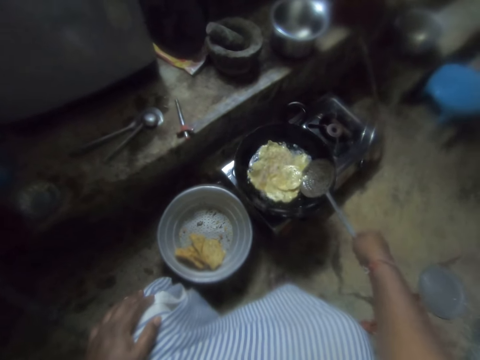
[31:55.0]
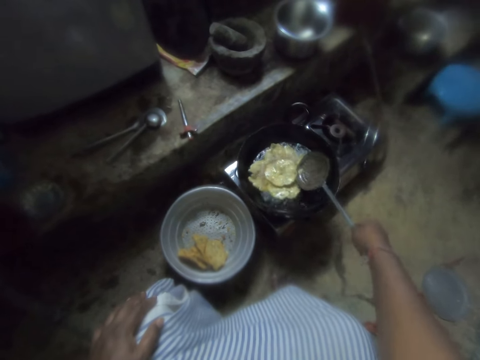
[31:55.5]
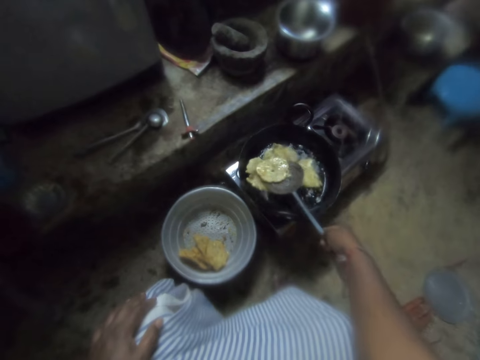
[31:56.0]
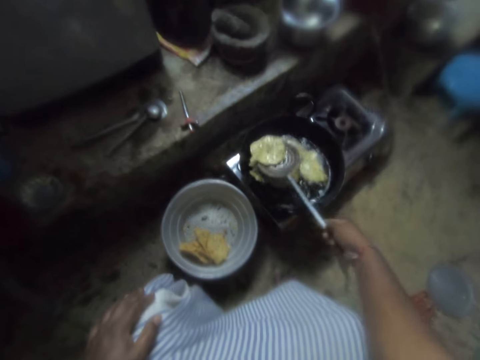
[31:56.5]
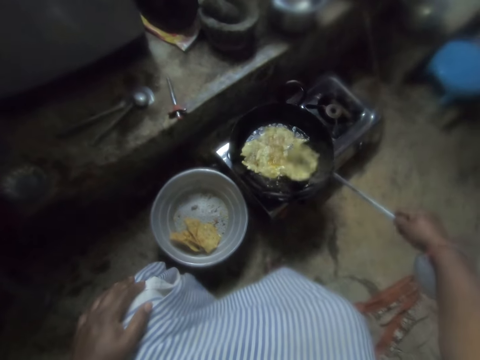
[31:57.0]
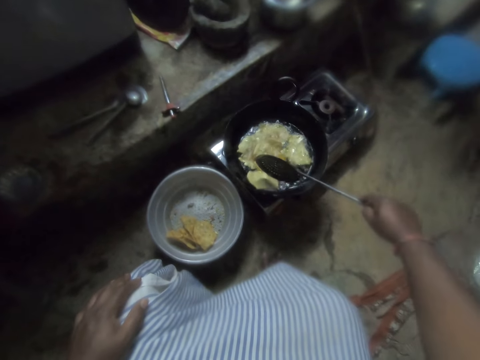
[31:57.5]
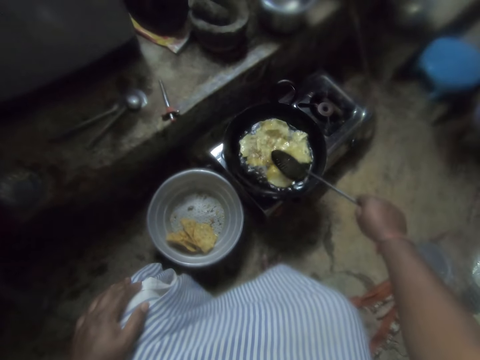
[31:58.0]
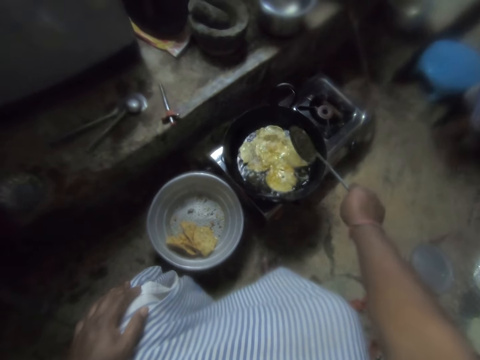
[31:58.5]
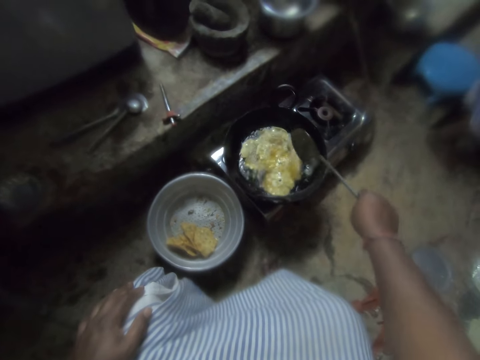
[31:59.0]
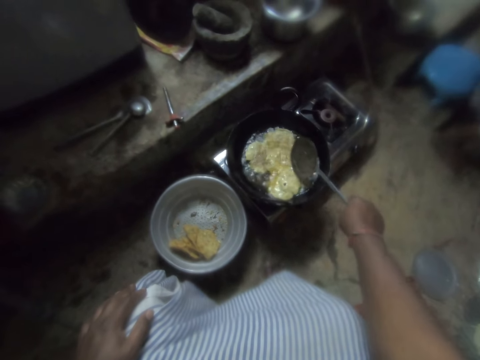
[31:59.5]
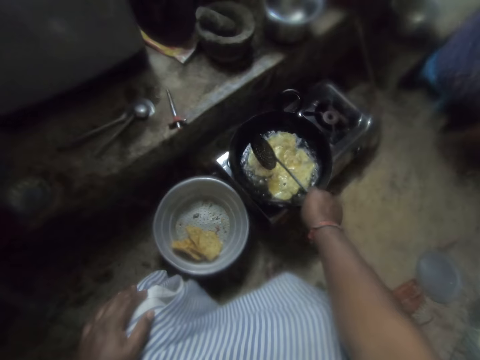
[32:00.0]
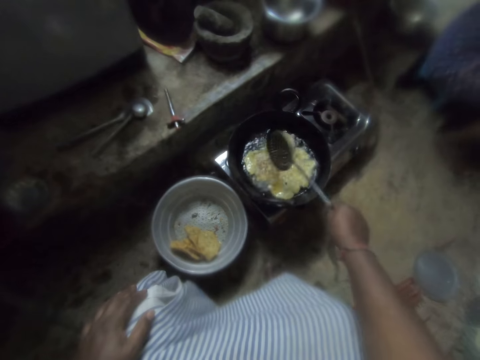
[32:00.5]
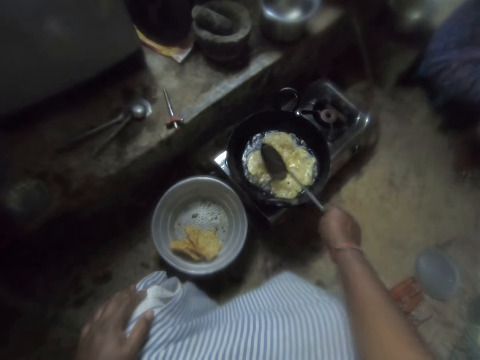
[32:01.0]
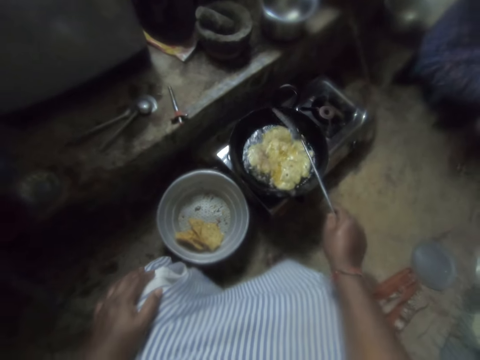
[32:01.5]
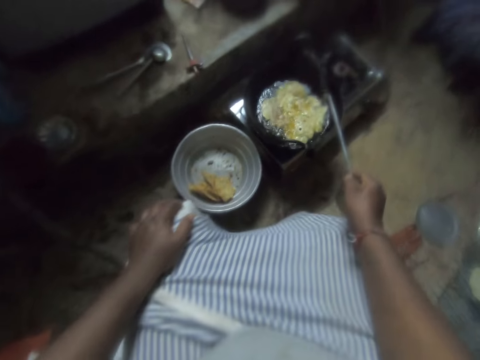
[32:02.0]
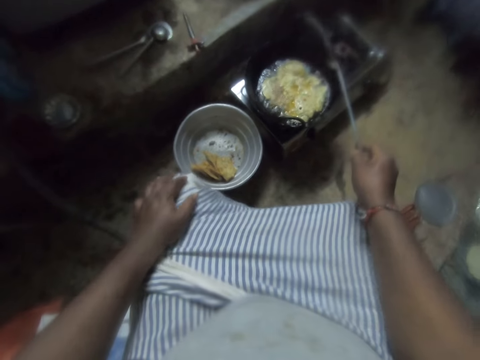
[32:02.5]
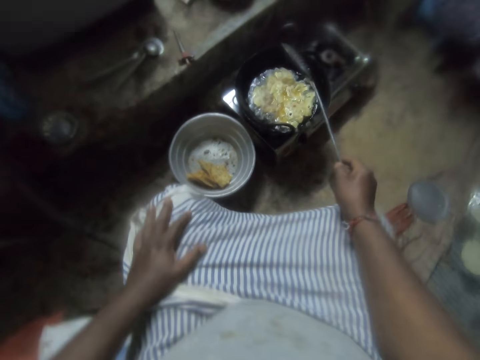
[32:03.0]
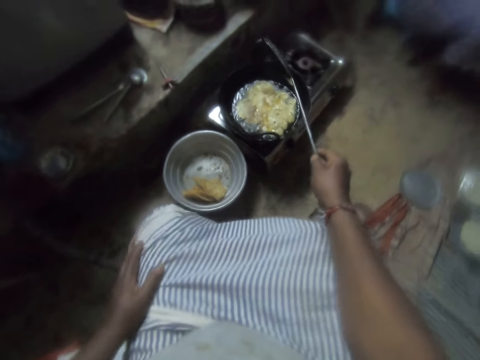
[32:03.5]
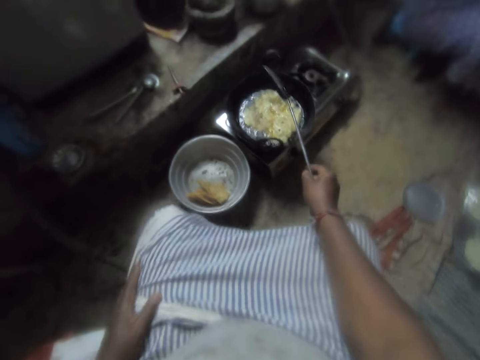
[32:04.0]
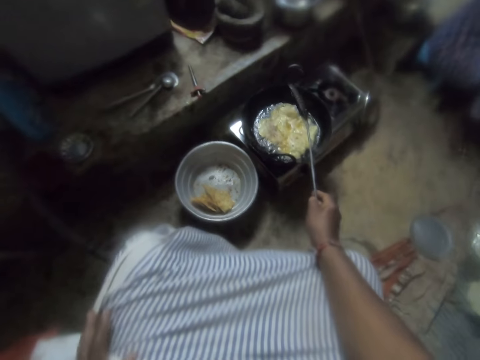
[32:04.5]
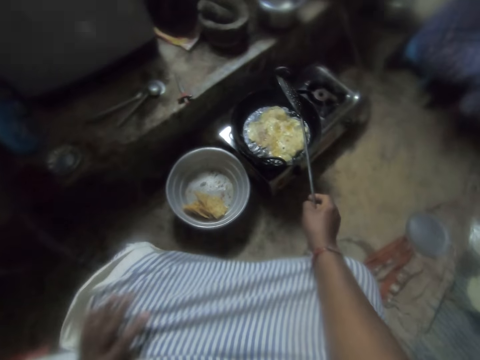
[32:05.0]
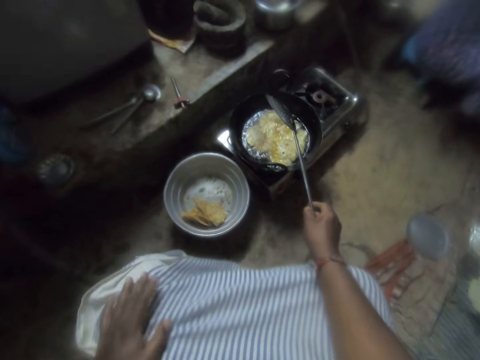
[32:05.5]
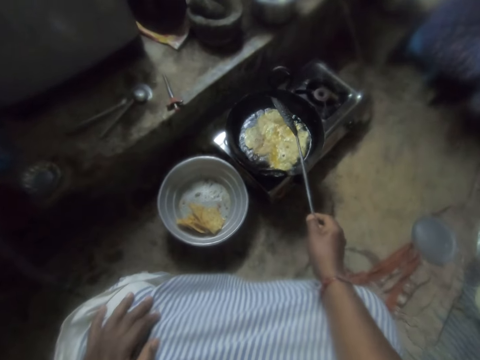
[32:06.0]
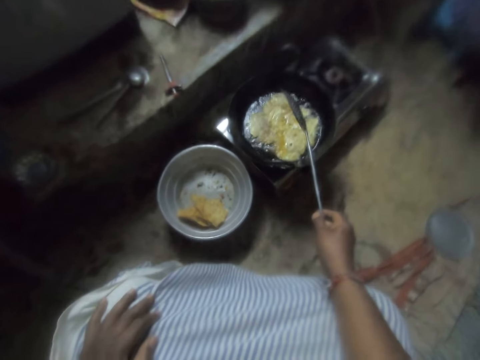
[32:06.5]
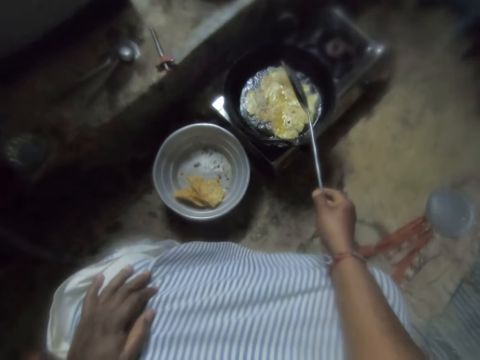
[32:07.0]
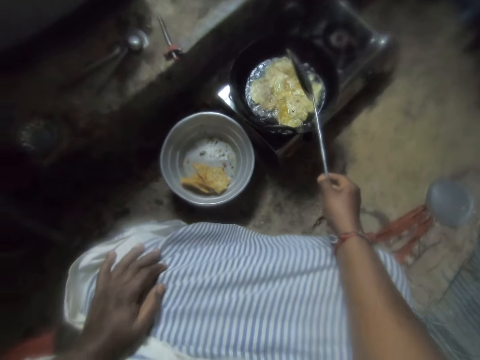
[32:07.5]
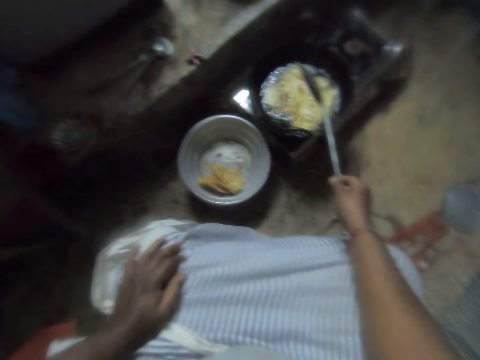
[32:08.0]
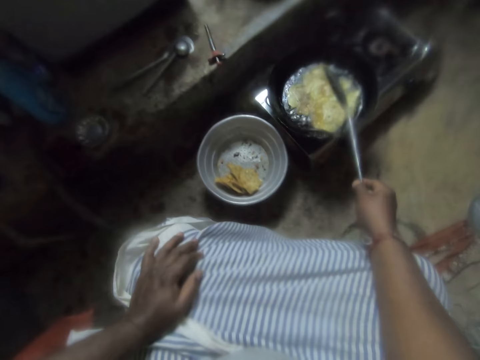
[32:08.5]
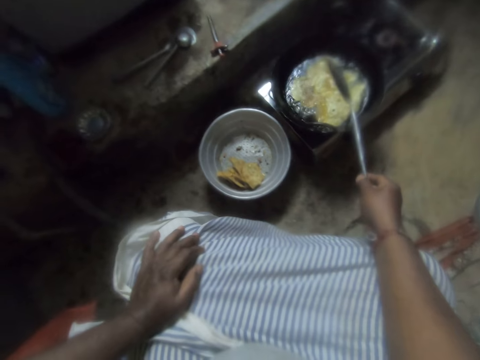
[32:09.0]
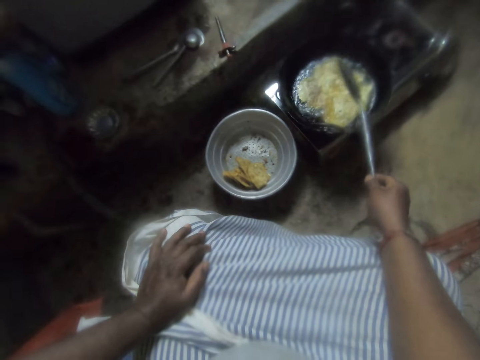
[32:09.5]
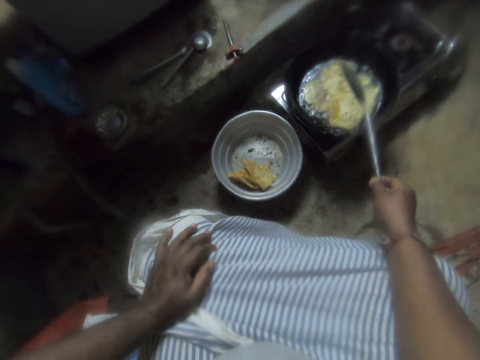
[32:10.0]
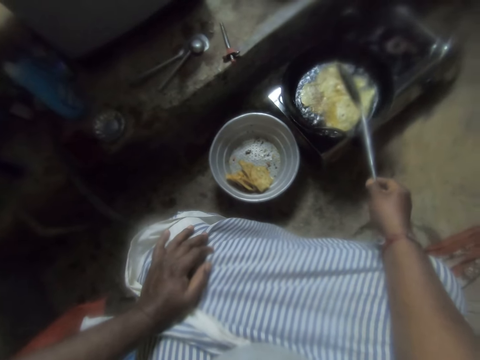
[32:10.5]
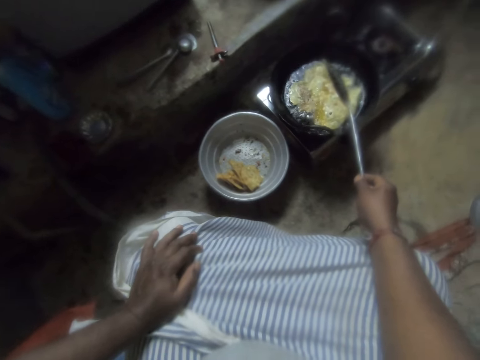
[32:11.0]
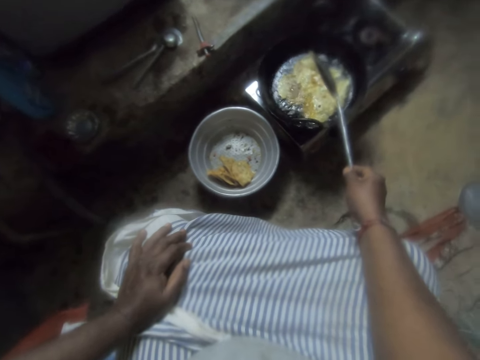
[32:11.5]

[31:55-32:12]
The woman sits on the stool. The camera wearer pauses. She moves her leg. She looks at the frying flat bread.

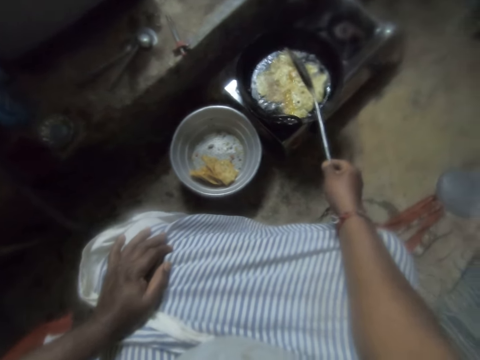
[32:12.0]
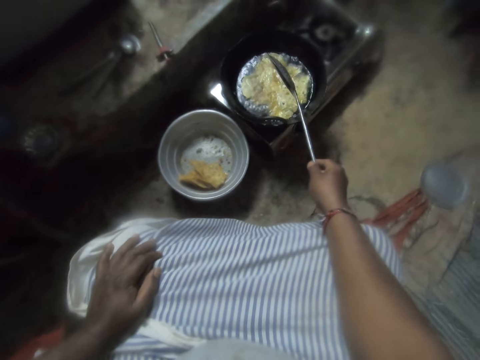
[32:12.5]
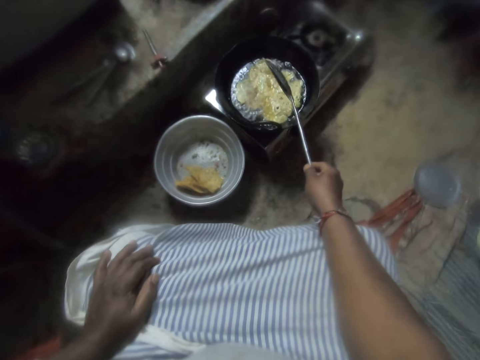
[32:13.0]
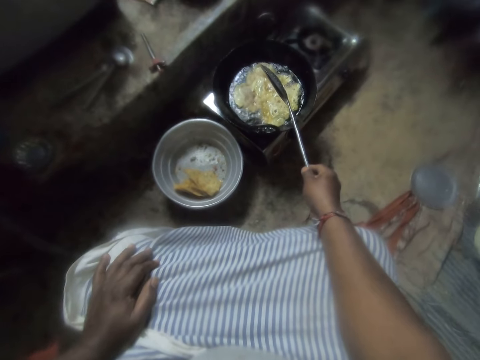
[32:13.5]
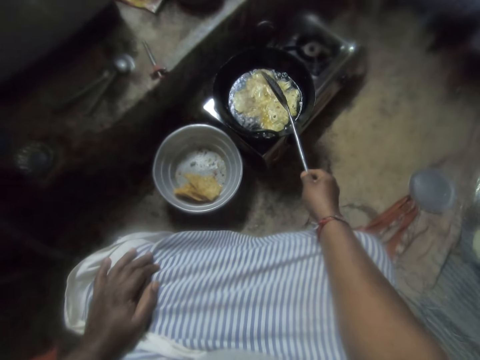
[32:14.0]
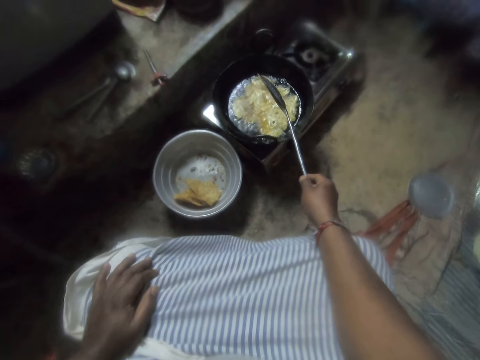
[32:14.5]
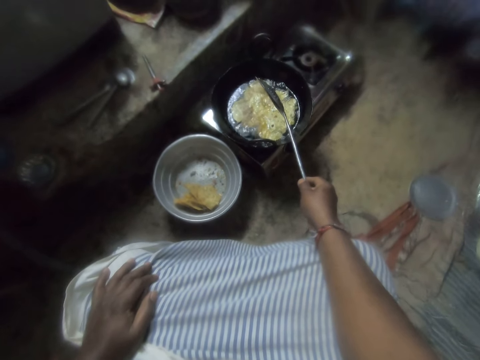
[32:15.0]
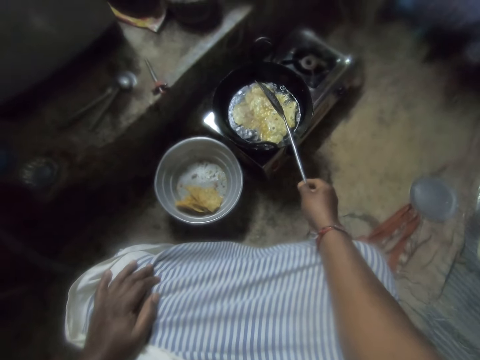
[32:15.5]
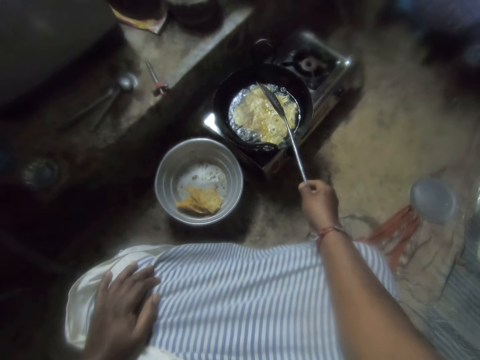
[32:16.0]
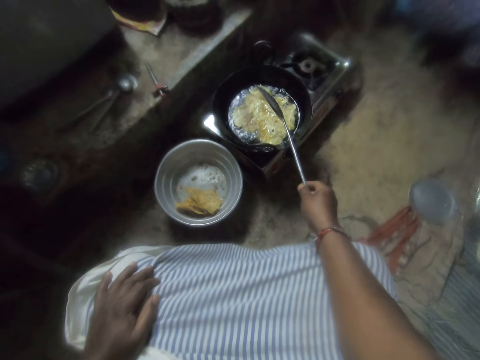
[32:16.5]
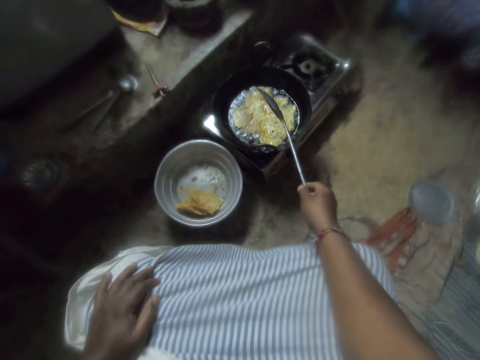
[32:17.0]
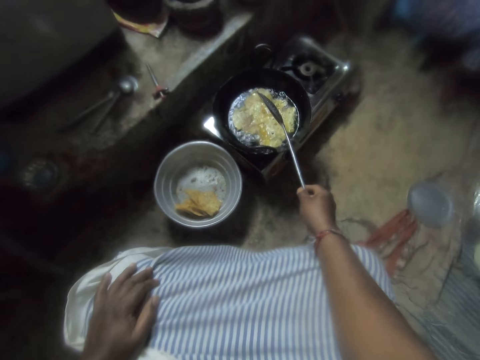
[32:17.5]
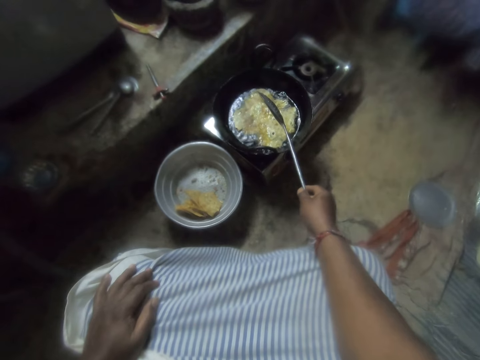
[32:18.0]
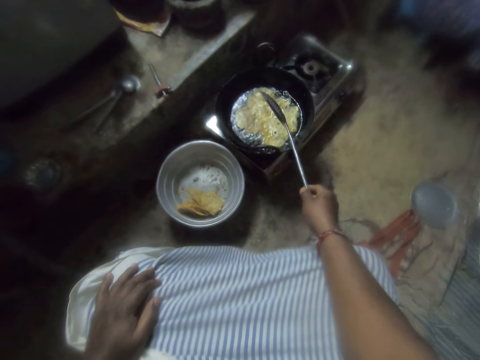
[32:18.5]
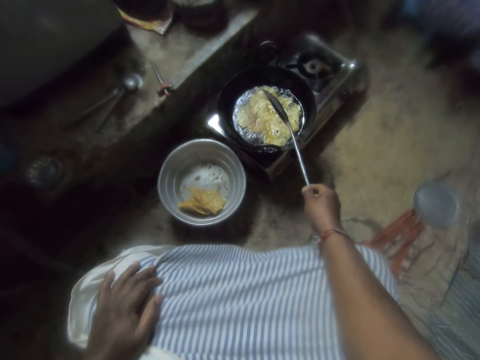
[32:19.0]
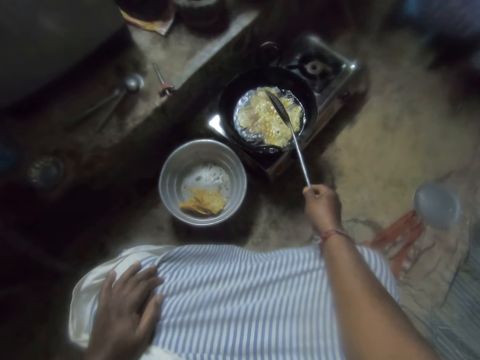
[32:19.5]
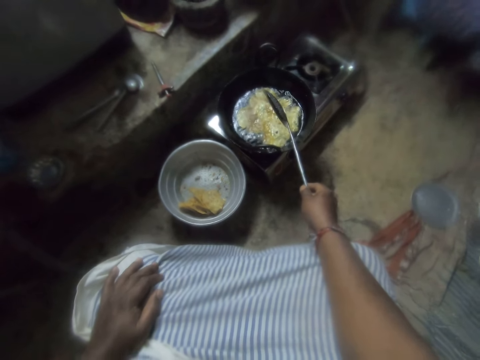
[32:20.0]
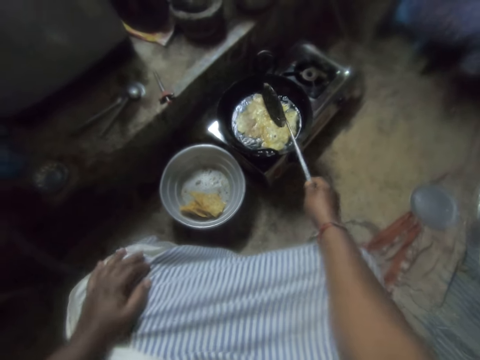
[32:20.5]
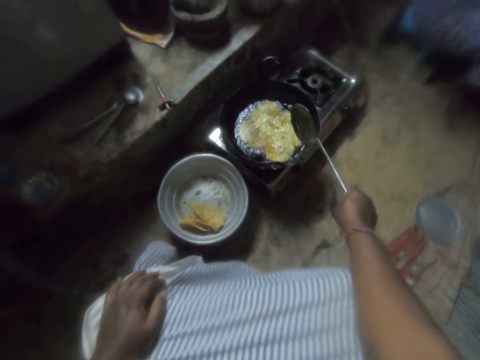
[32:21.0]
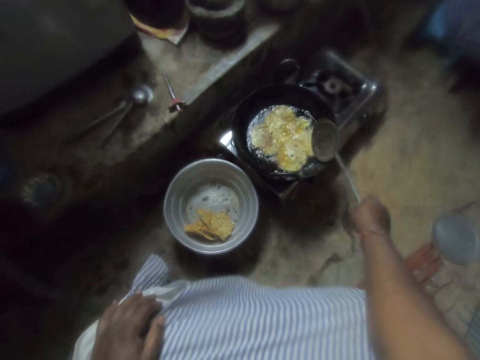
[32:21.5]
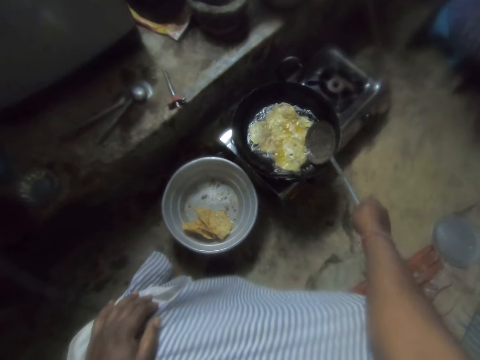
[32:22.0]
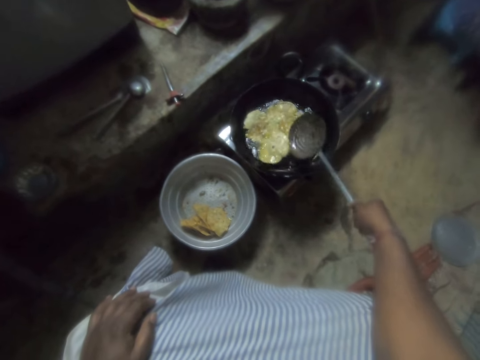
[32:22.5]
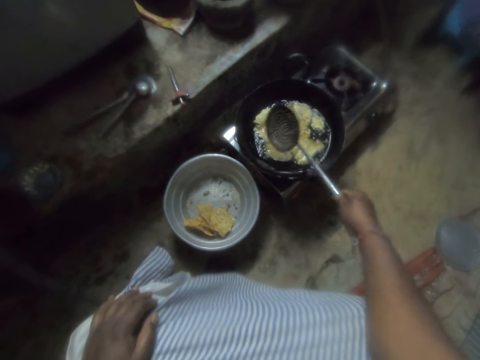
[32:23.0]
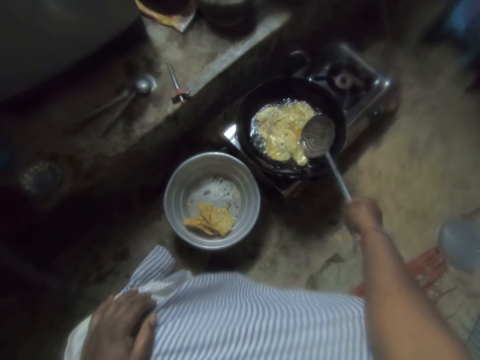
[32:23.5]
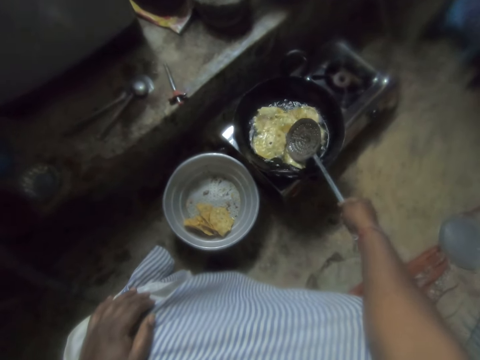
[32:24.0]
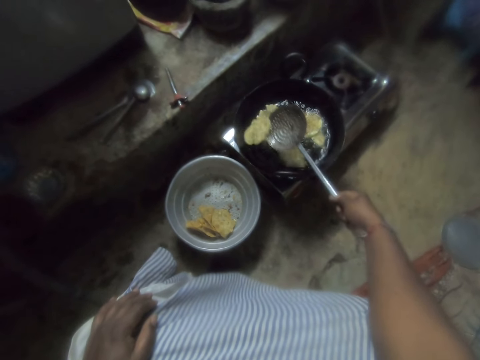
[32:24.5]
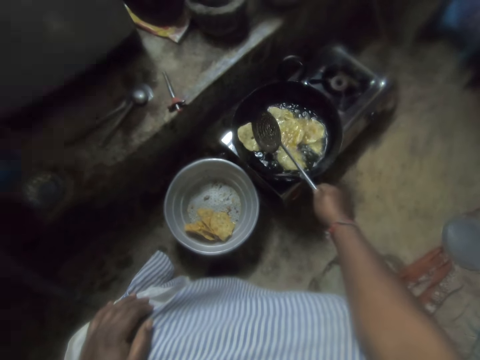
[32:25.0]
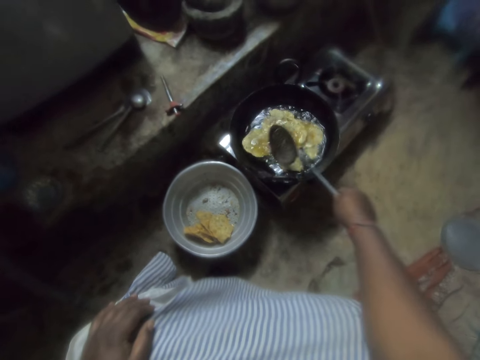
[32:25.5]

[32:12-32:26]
The camera wearer stirs the snacks in the frying pan with the skimmer.
